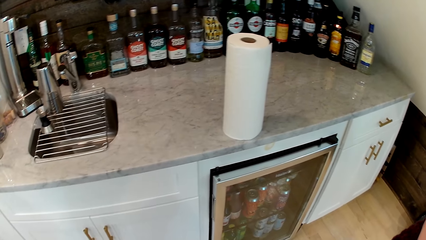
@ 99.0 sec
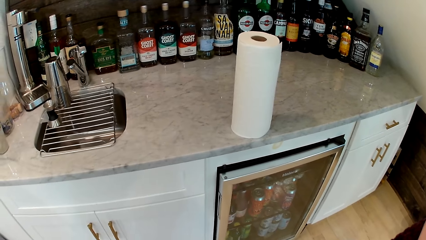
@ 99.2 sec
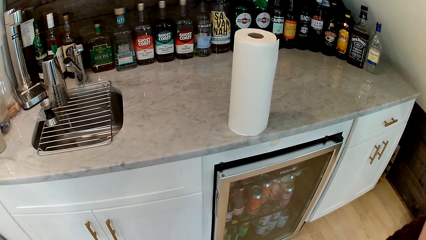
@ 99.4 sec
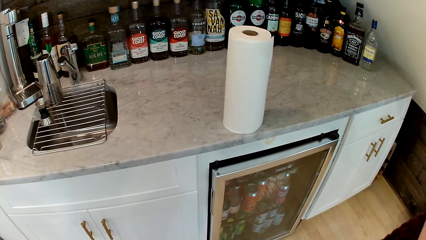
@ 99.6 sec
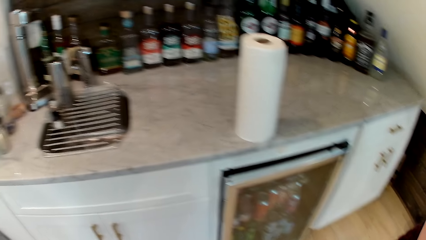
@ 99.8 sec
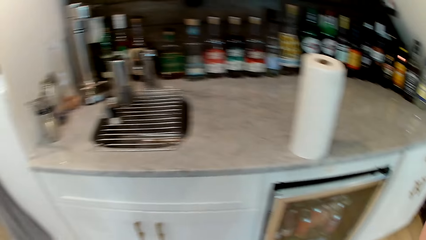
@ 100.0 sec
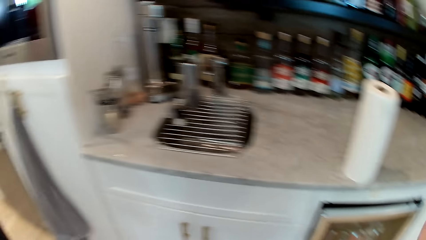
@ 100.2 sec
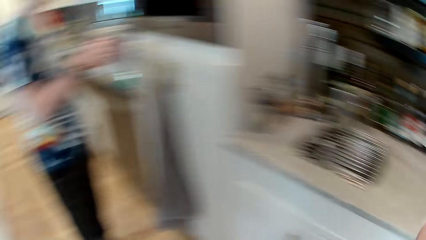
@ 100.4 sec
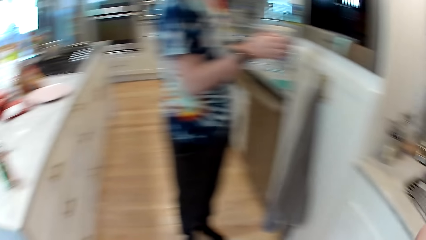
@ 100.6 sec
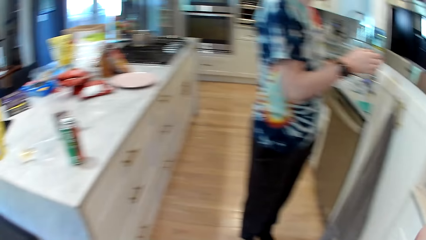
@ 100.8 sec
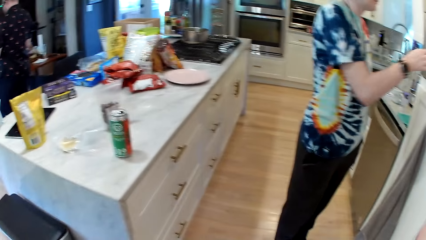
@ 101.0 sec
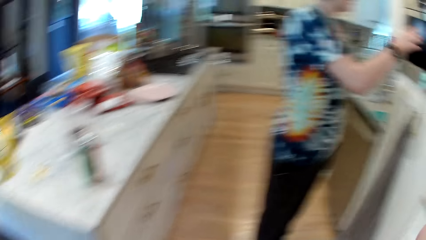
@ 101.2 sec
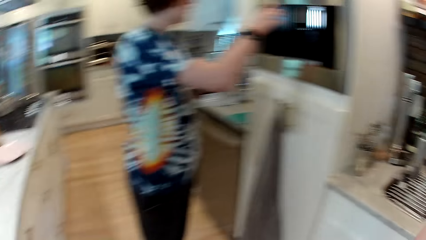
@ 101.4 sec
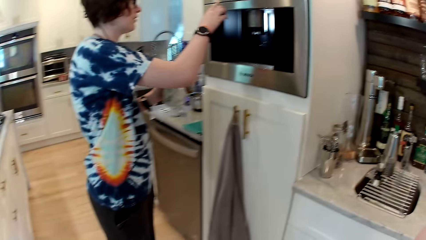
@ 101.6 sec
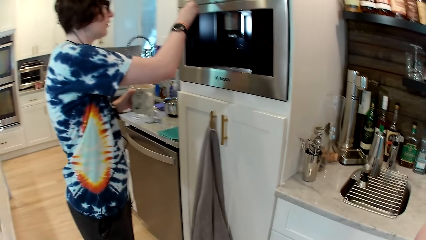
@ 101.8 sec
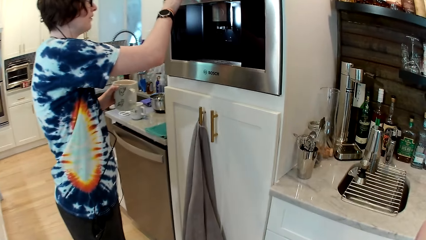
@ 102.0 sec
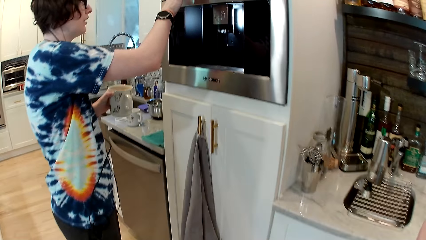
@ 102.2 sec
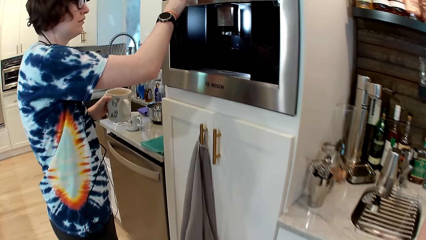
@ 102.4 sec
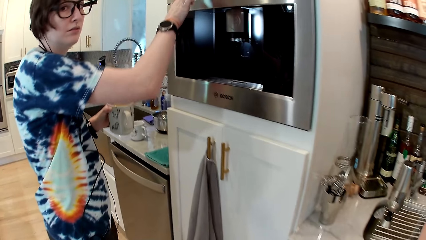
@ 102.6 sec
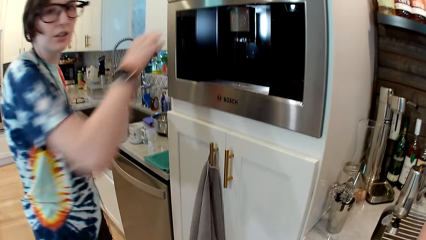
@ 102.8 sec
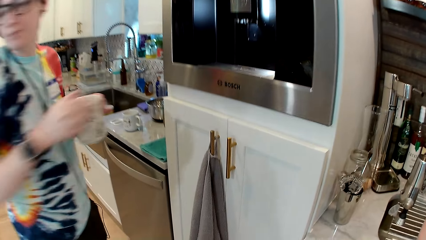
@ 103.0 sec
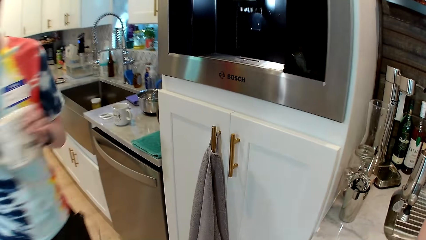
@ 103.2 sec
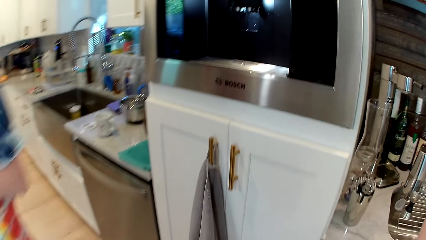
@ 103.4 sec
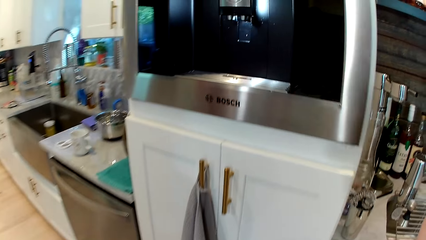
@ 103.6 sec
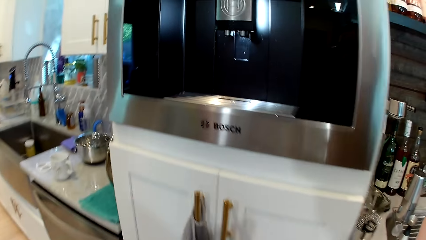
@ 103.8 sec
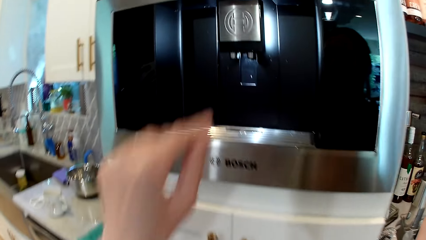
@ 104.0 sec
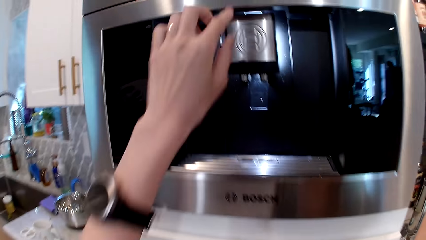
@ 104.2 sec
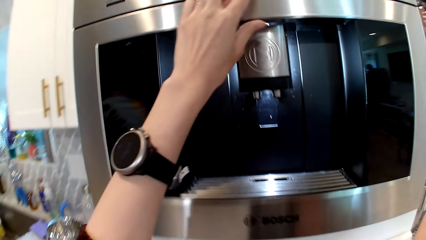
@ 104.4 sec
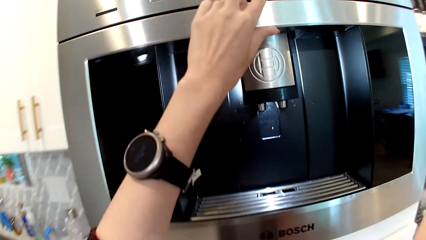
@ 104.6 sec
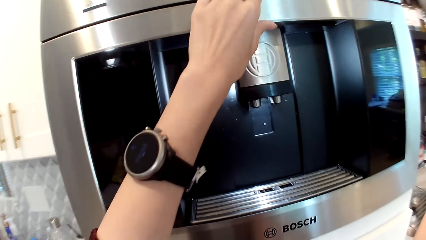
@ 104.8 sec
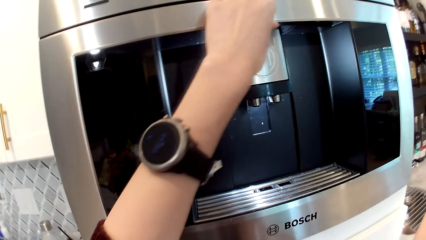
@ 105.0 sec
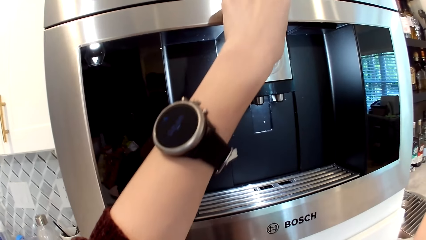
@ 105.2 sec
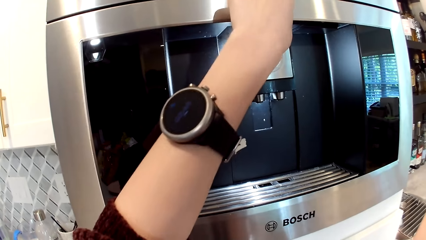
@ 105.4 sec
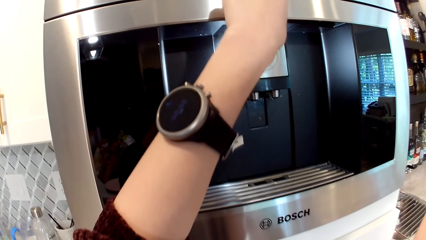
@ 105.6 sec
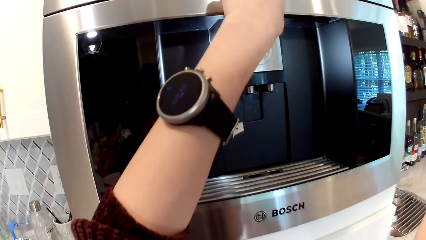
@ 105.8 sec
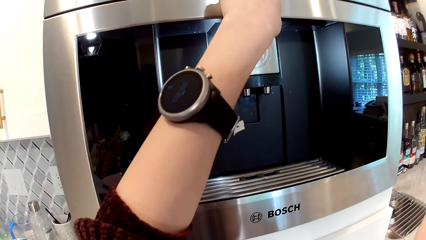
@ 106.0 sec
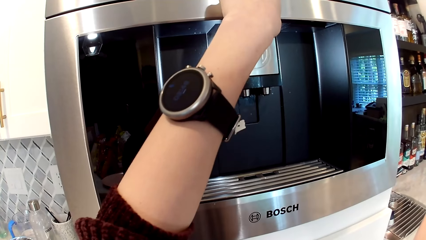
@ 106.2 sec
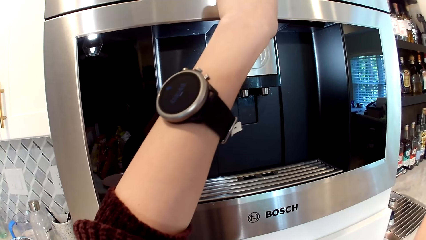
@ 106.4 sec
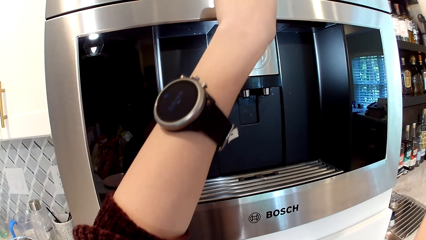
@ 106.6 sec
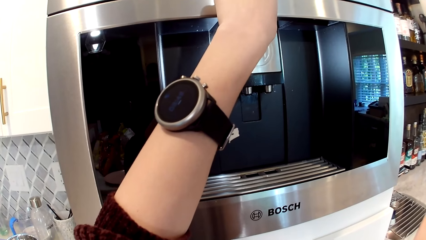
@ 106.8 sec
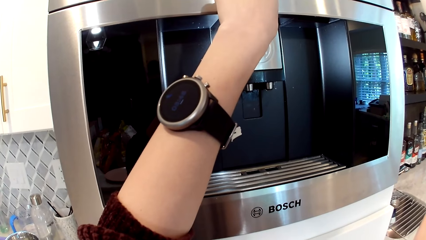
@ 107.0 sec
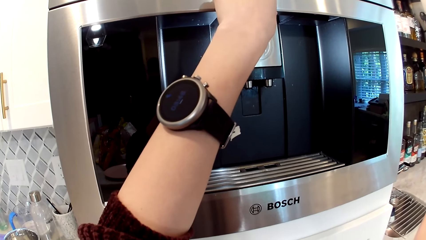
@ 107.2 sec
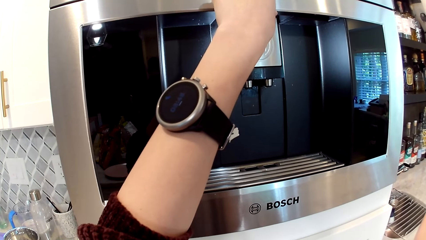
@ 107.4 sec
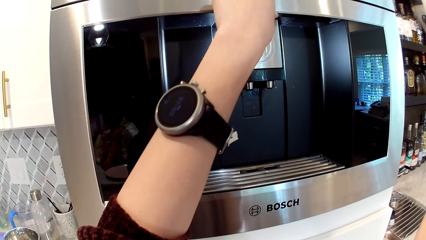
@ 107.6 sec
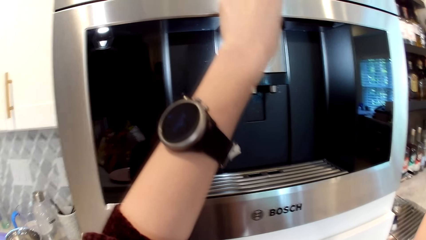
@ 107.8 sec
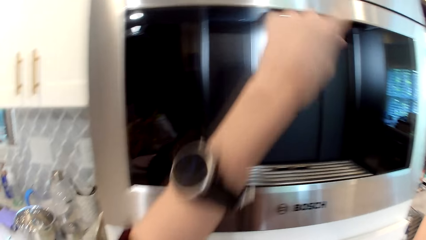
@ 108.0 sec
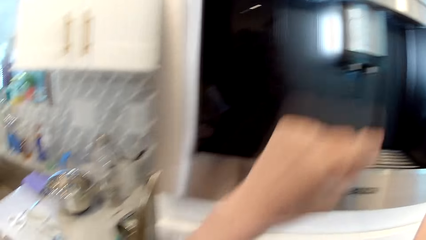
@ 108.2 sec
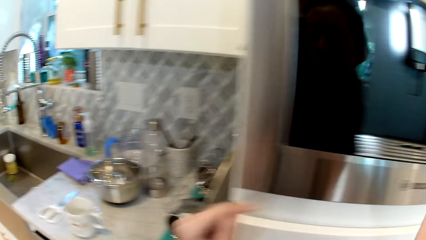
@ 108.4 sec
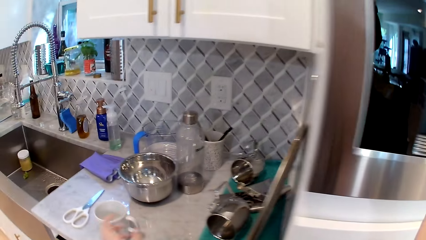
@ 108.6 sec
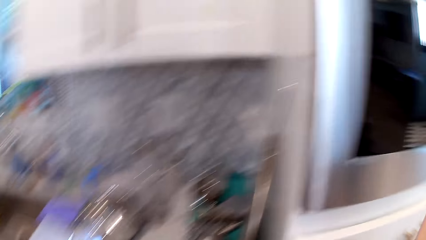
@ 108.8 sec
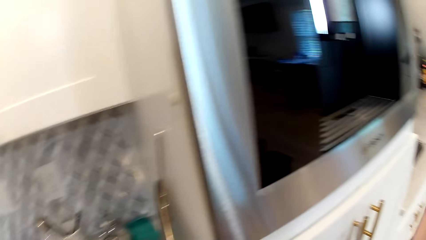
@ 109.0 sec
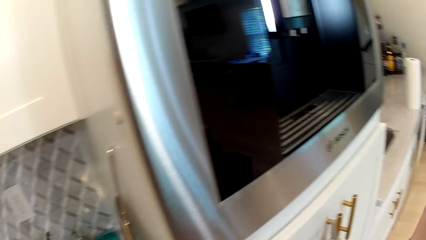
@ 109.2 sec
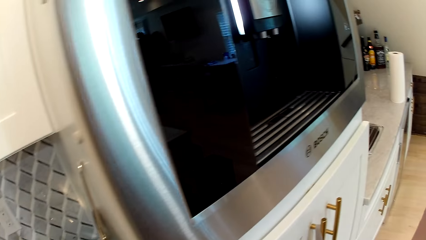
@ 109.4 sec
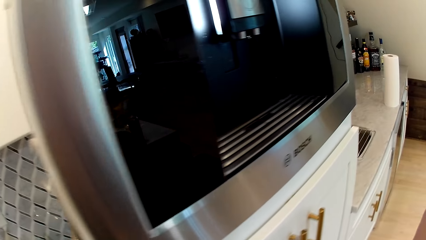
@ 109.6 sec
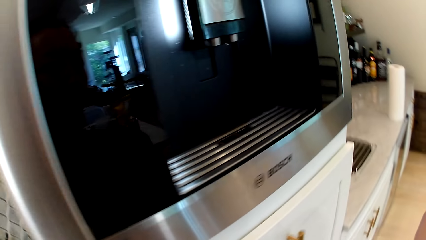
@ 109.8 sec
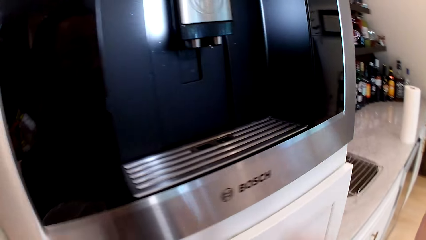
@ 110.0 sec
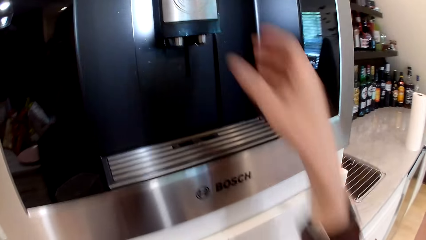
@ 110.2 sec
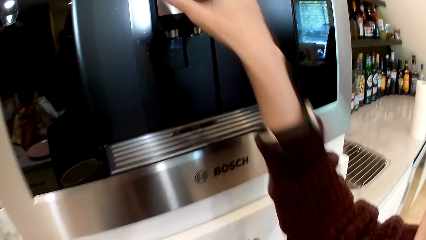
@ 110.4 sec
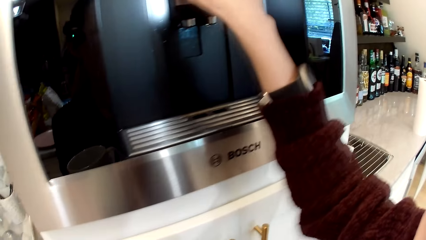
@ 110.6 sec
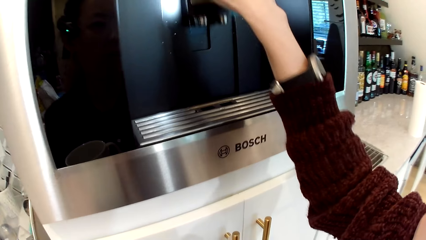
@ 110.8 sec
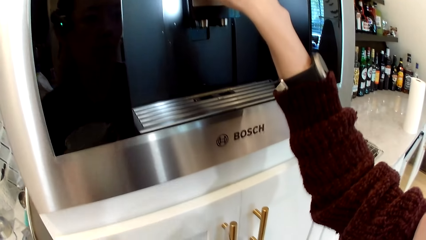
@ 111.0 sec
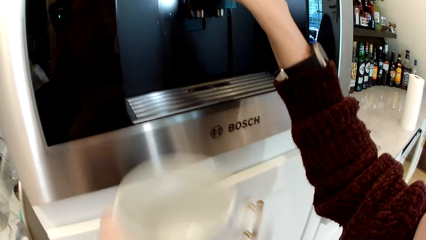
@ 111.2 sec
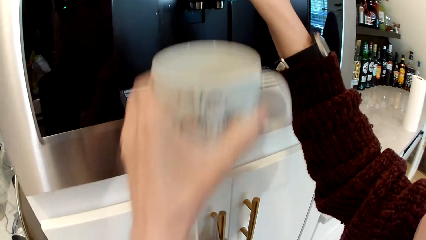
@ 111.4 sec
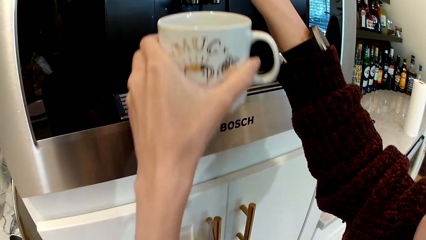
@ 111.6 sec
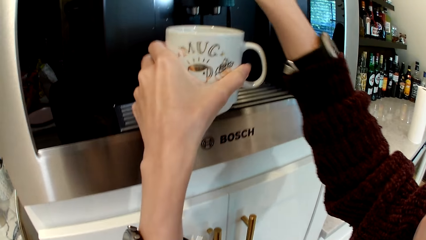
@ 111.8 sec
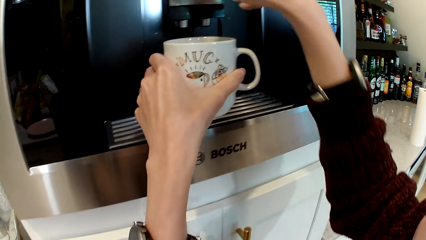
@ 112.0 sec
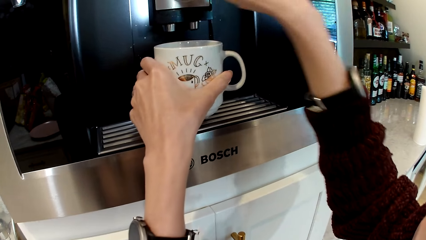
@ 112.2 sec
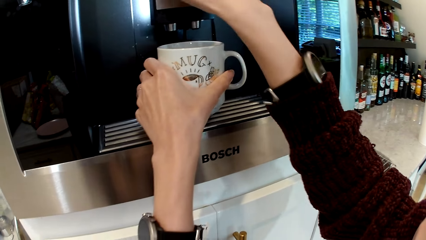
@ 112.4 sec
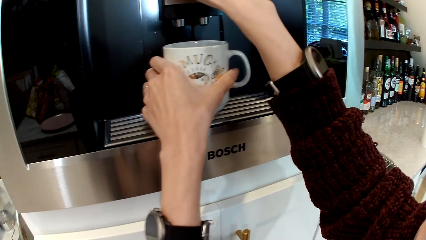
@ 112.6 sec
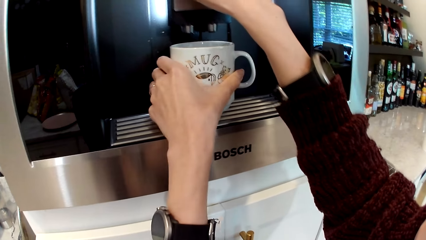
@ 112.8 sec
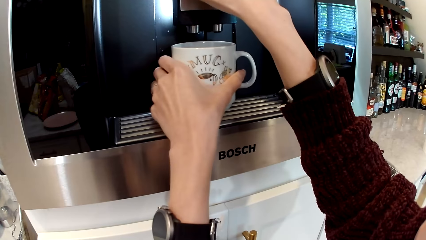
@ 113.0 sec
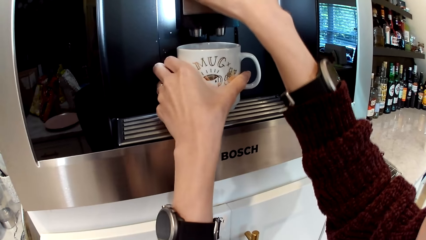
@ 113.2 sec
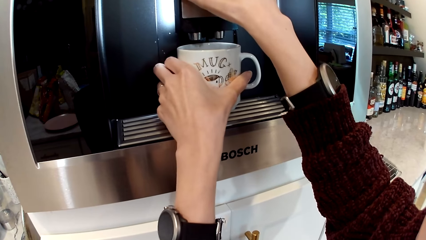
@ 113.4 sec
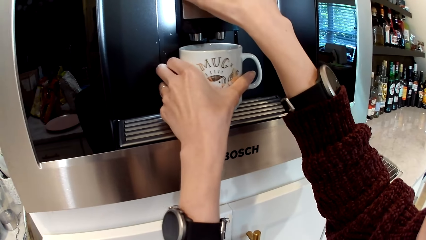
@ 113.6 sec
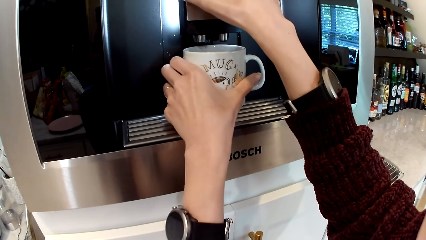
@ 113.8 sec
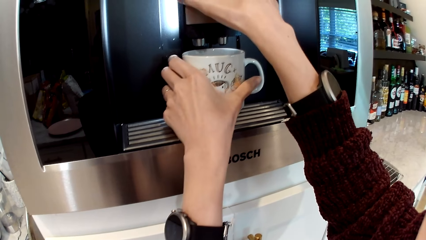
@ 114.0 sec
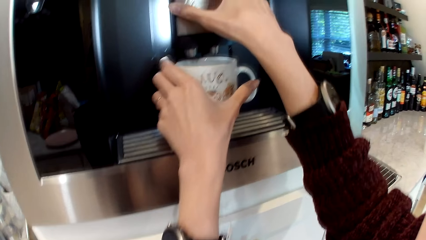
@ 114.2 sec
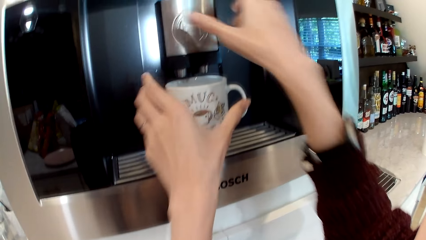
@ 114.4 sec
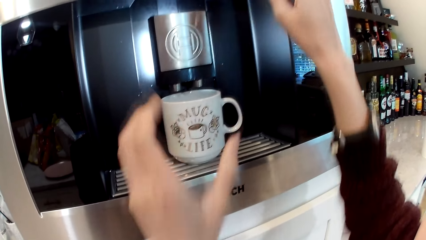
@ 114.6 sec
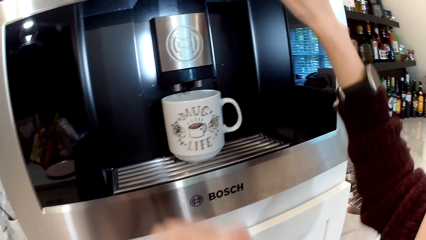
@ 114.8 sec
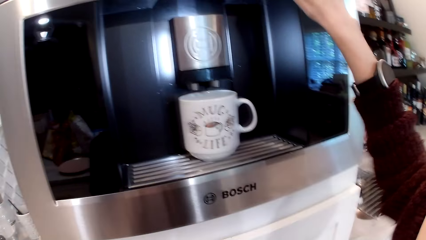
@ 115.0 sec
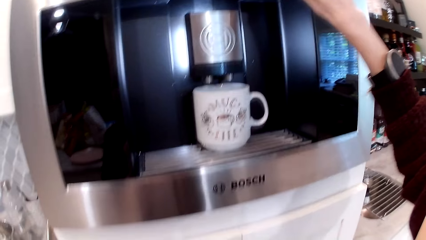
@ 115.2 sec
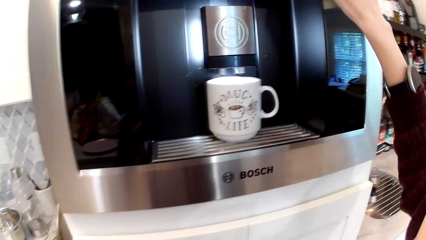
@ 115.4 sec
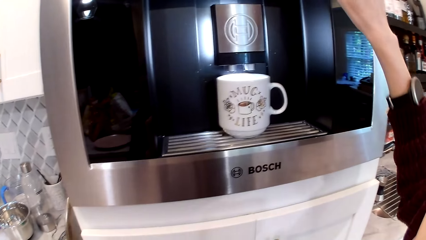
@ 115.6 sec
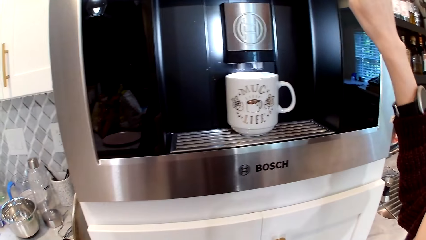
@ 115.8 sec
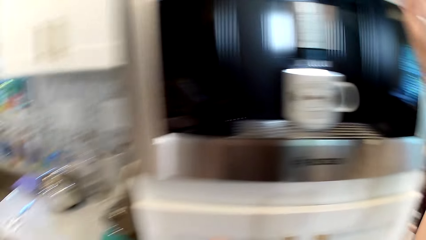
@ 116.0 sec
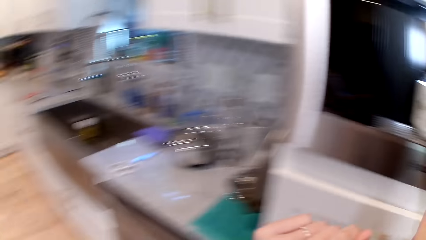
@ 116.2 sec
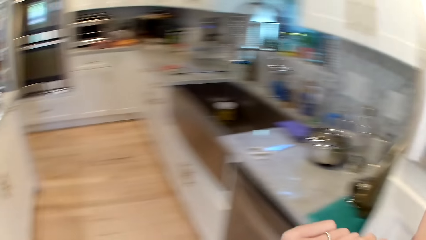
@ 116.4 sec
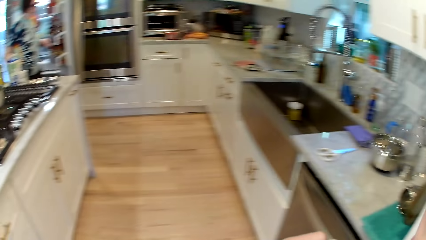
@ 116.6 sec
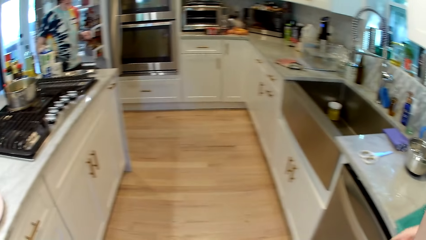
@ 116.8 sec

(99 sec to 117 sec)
The camera wearer looks around. A woman holds the cup with her left hand. The camera wearer converses with the woman, a man and another man. The woman presses a button on a microwave with her right hand and holds the cup with both hands. The woman walks away. The camera wearer presses a button on a coffee machine with her left hand. She pulls down the coffee machine pipe with her right hand. She places the cup on the coffee machine under the coffee tap with her left hand. She presses a button in the coffee machine with her right hand.
